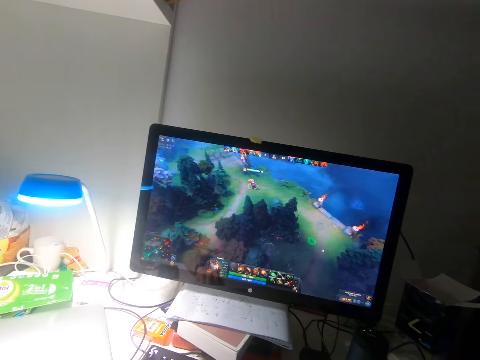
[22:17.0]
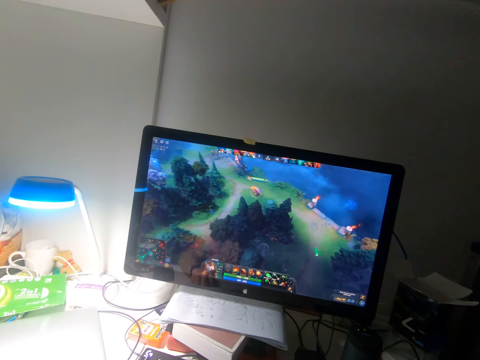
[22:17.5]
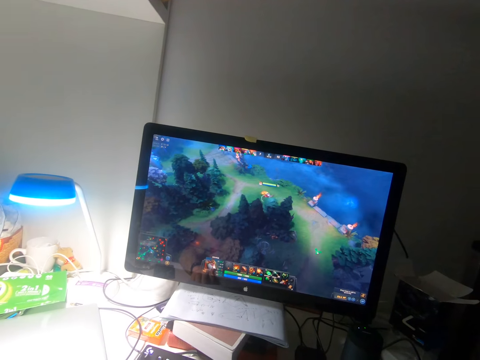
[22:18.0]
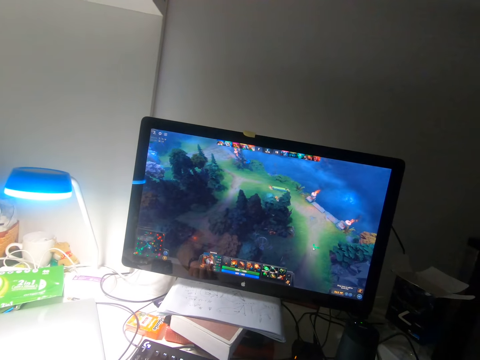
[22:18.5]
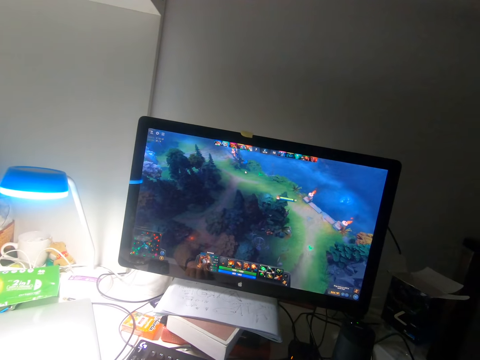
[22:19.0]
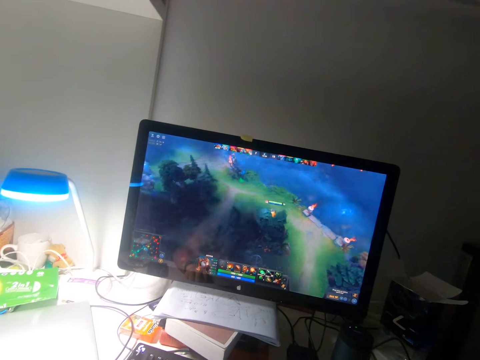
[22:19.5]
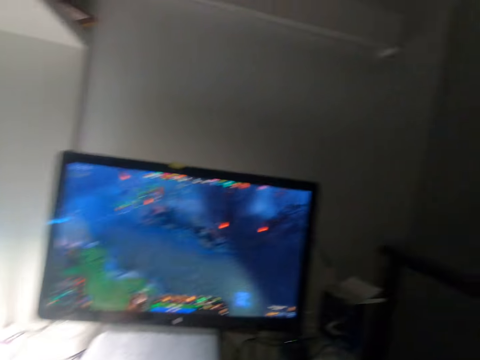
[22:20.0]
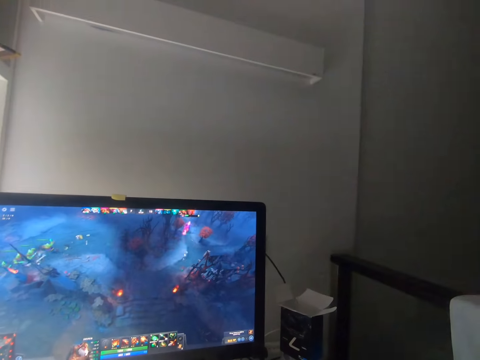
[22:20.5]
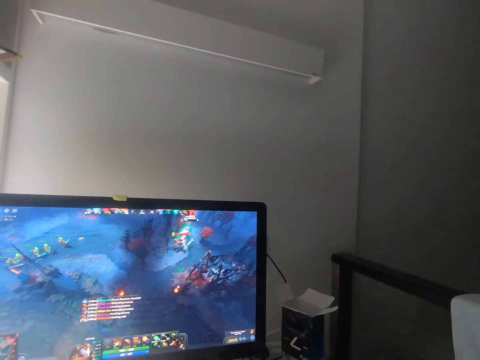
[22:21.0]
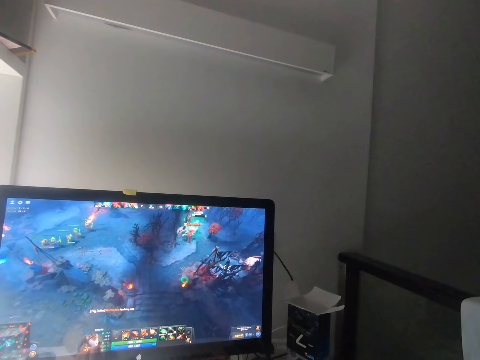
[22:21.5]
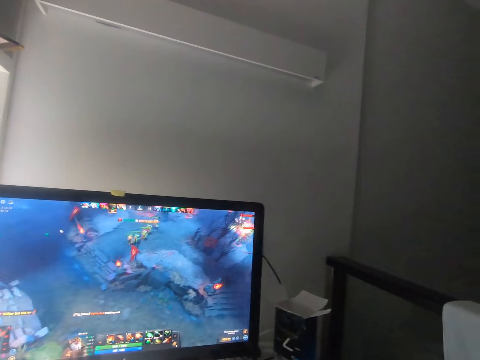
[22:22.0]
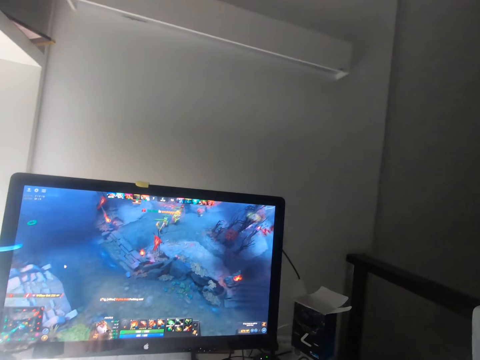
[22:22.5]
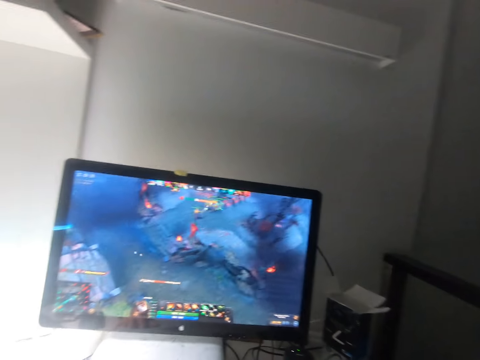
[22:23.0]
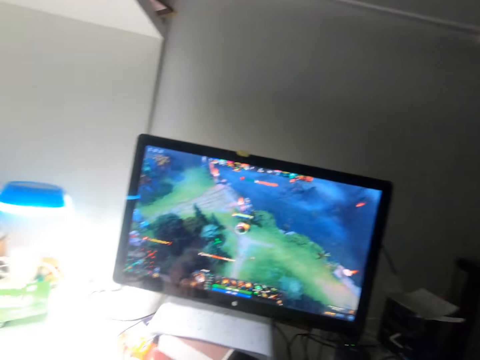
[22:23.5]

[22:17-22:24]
The camera wearer watches a game on a monitor.

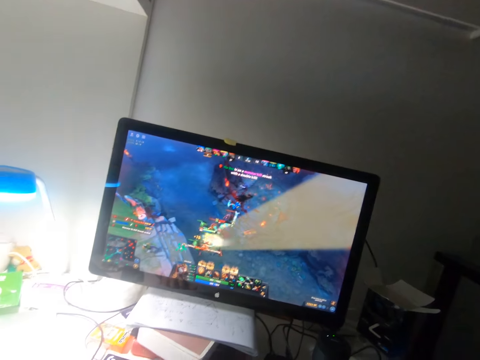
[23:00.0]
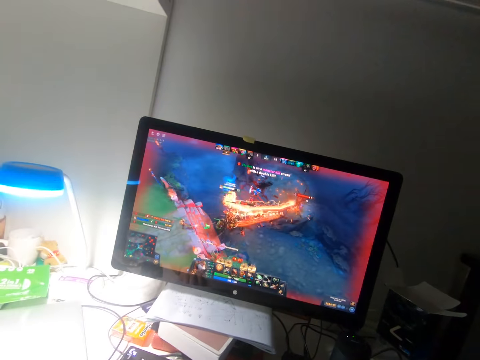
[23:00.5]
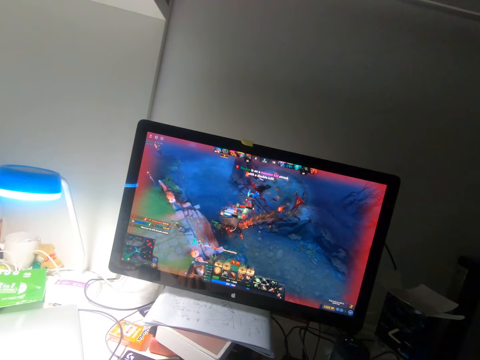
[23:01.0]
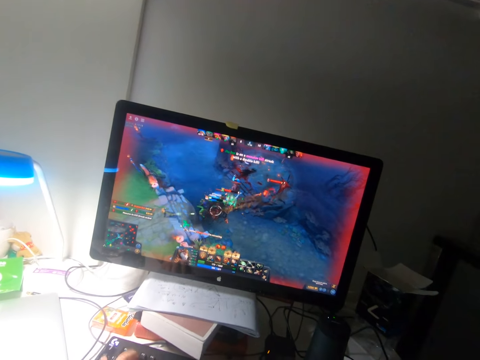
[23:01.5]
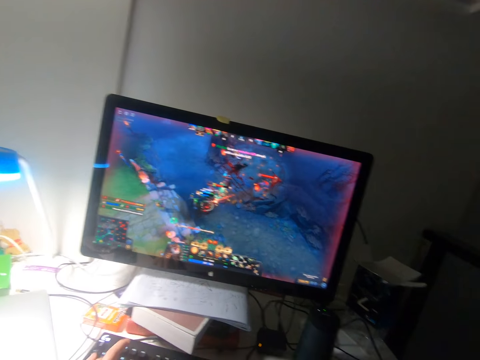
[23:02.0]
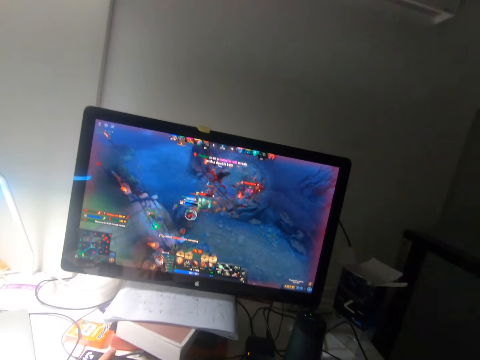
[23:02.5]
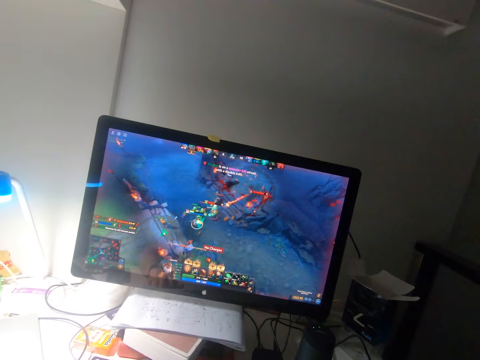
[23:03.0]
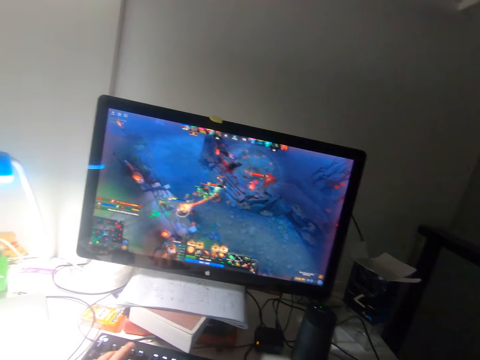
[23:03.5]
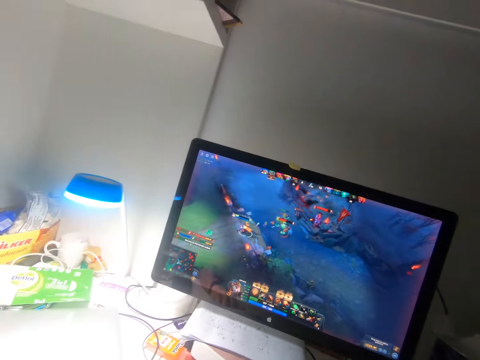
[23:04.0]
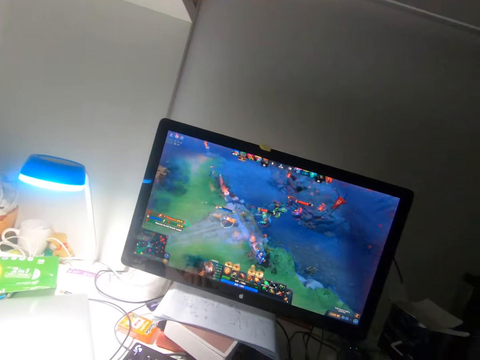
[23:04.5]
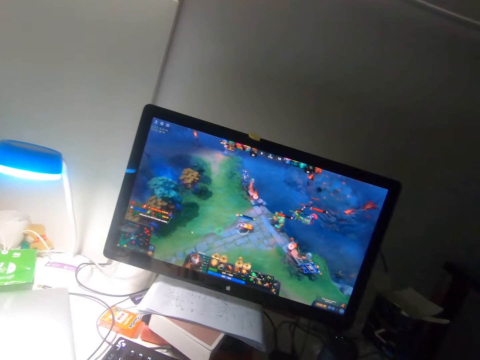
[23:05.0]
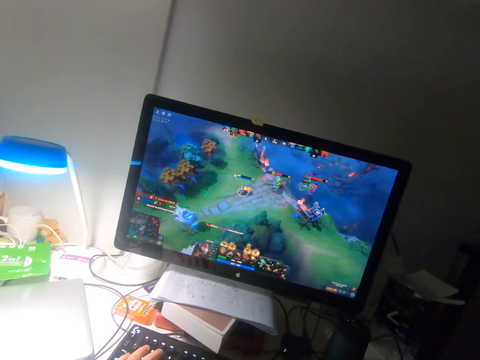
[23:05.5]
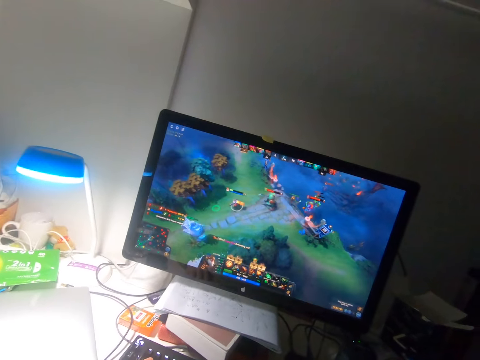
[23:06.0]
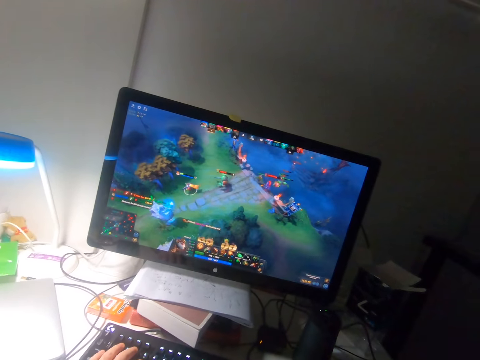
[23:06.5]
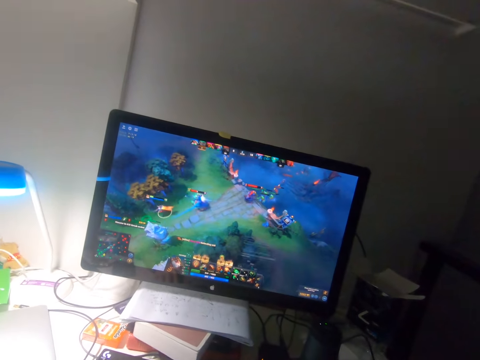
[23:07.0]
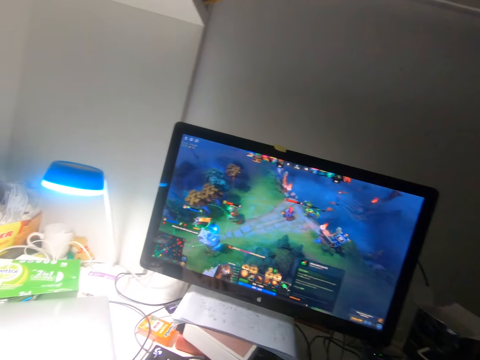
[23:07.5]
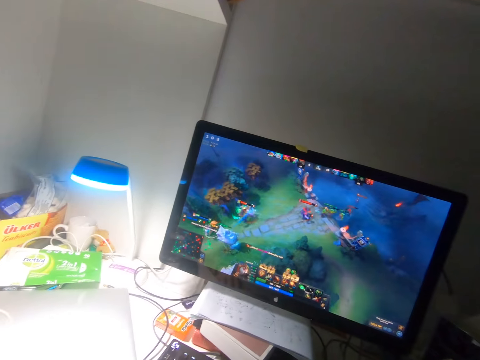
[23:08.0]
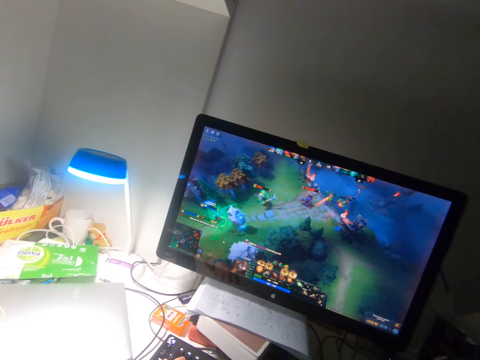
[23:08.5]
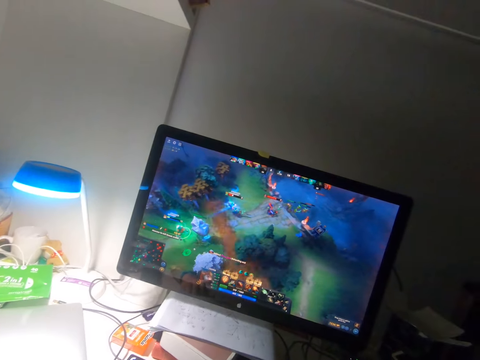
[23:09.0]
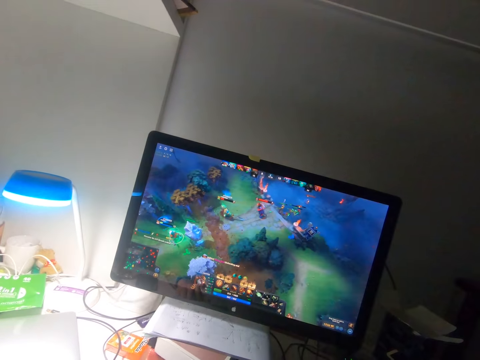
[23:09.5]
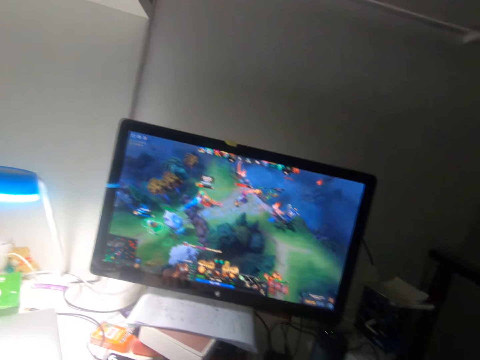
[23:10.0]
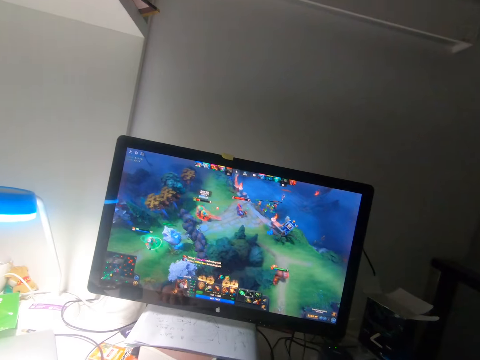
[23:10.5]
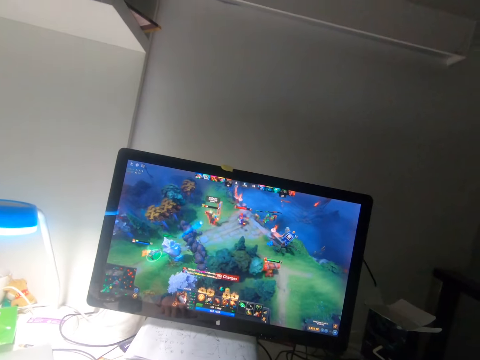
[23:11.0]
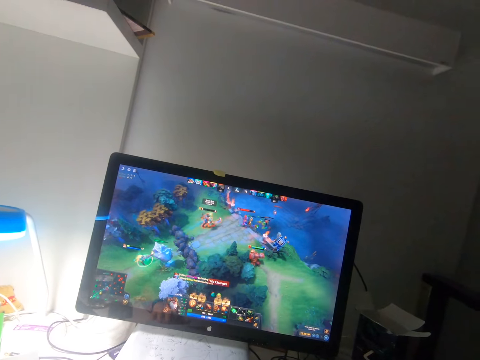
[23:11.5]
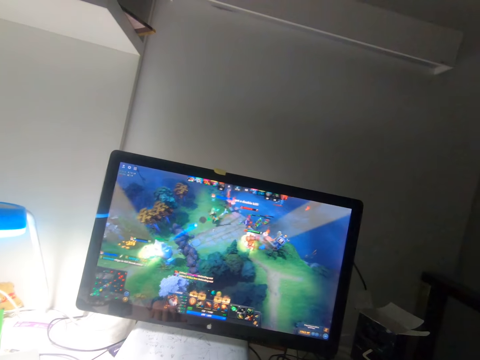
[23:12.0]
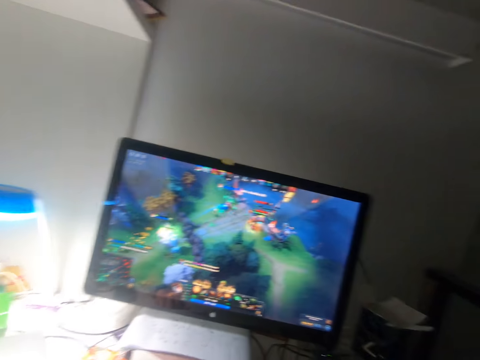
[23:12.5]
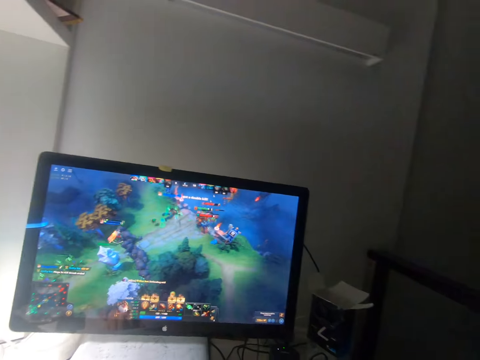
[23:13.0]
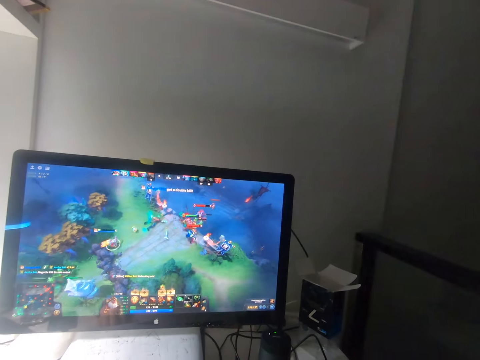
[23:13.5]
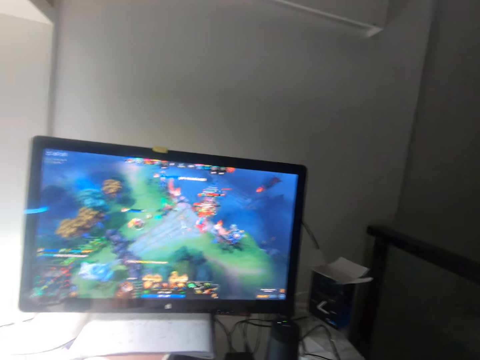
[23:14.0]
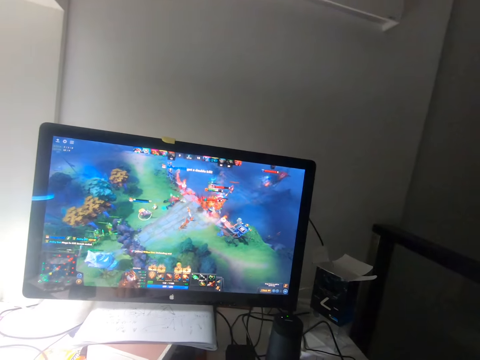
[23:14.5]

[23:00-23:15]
The camera wearer presses the keyboard with fingers. They look at the game on the computer.

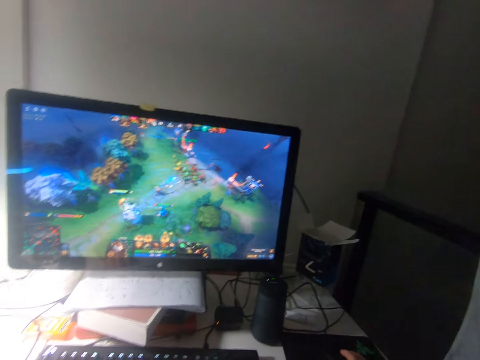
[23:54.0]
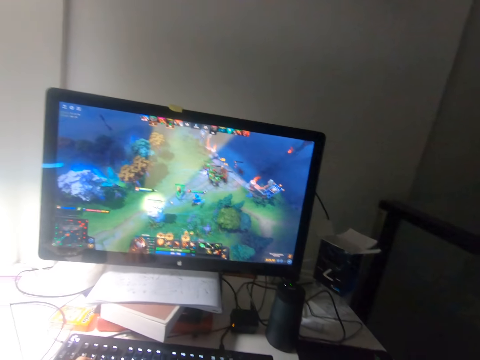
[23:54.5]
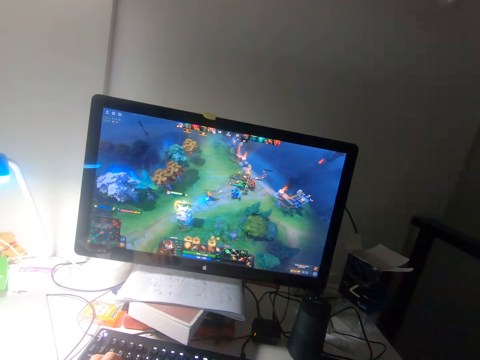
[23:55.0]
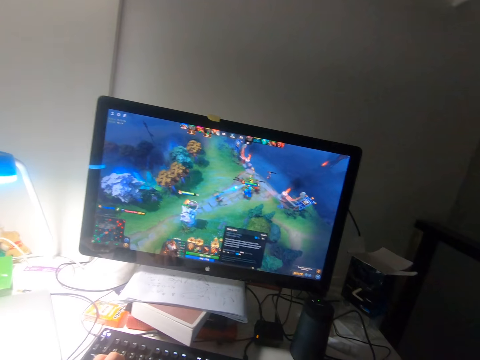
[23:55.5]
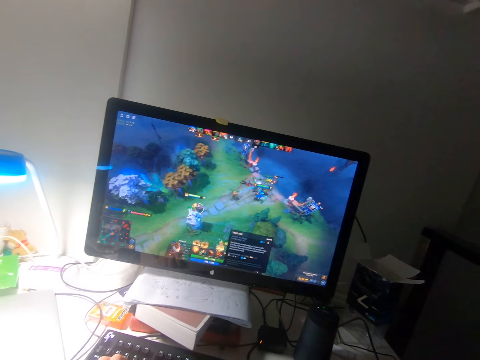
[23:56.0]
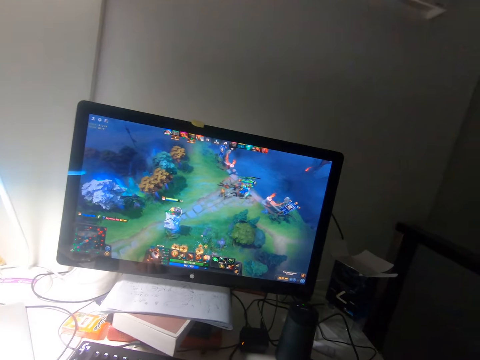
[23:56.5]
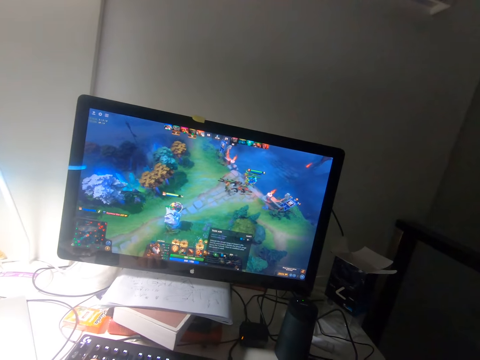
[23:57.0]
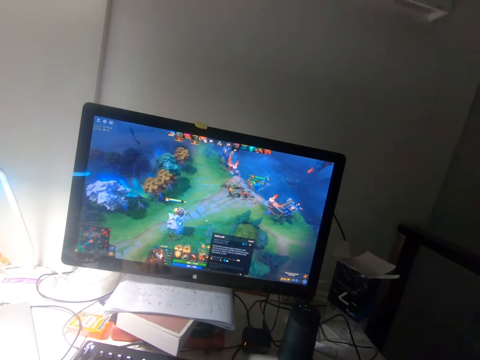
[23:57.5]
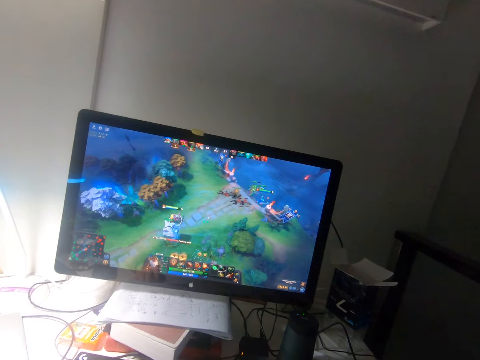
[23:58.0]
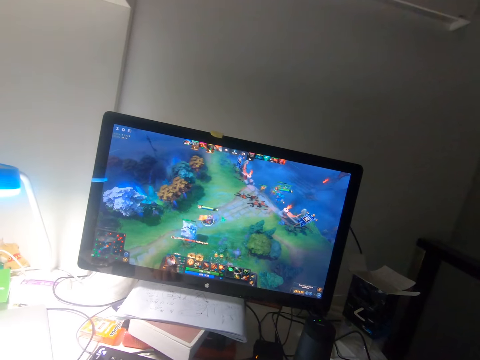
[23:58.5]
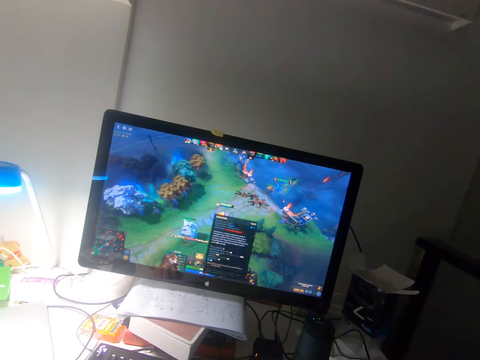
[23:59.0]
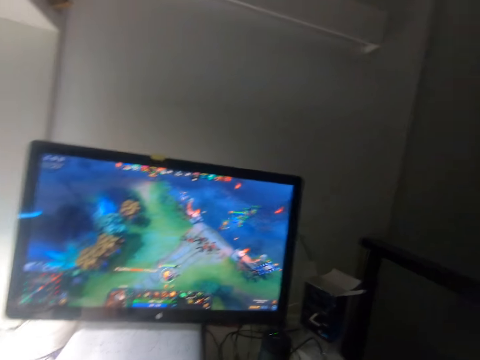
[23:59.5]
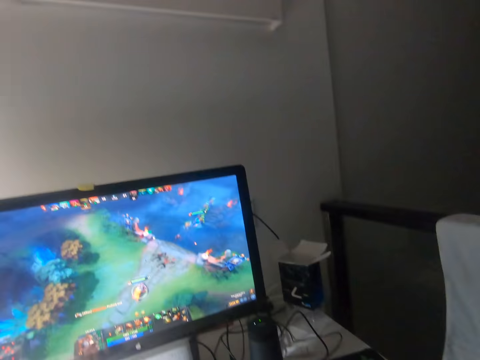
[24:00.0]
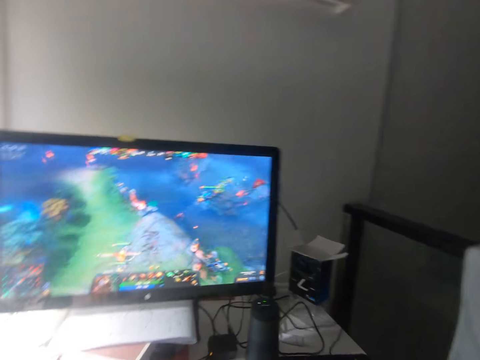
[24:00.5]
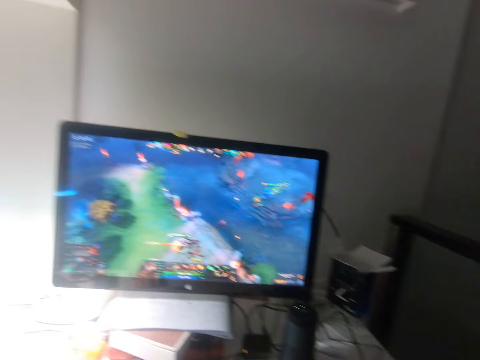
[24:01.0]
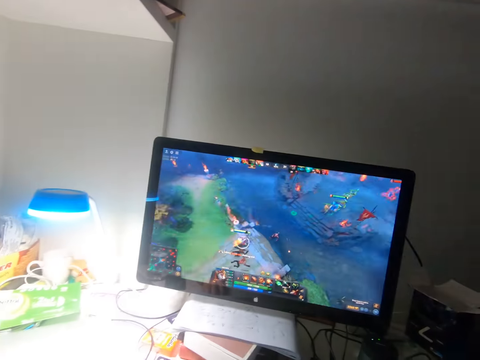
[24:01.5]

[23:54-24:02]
The camera wearer plays the game using the mouse.
